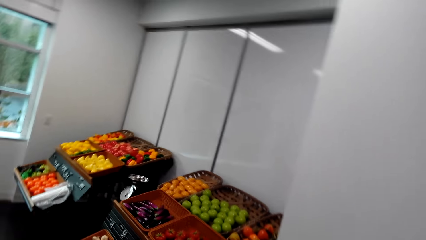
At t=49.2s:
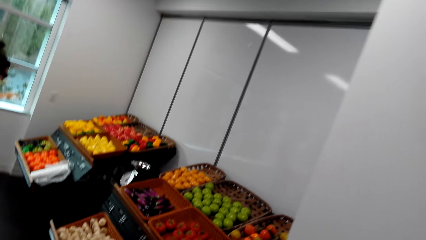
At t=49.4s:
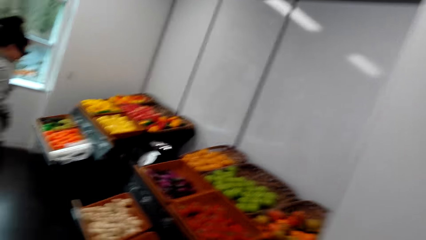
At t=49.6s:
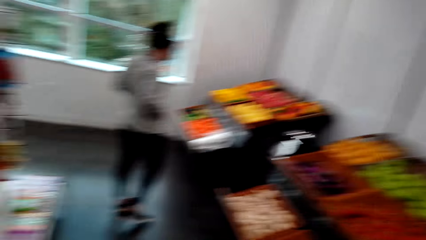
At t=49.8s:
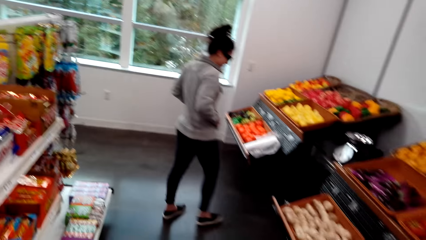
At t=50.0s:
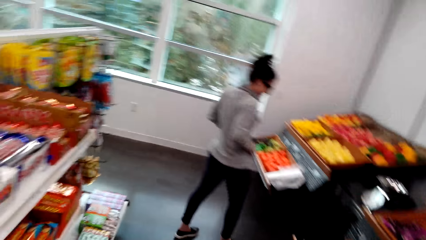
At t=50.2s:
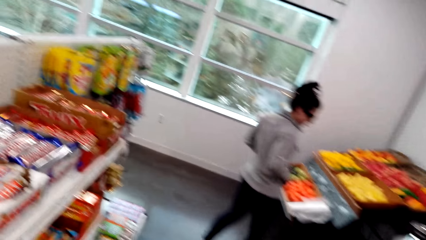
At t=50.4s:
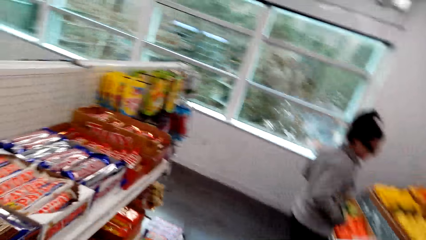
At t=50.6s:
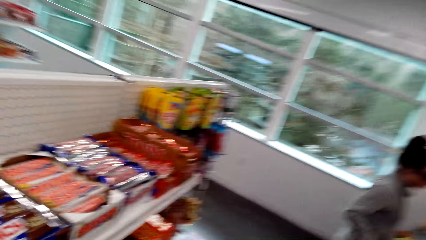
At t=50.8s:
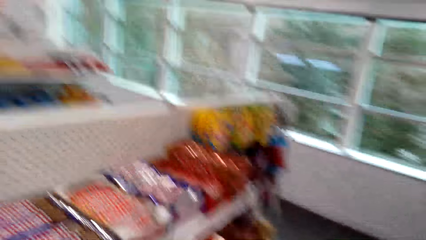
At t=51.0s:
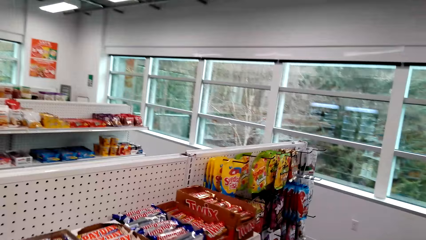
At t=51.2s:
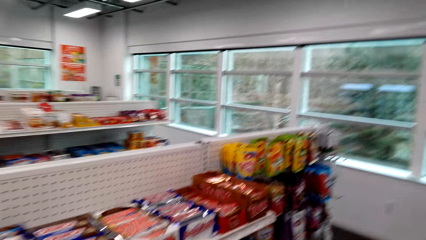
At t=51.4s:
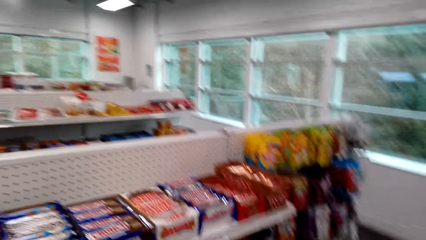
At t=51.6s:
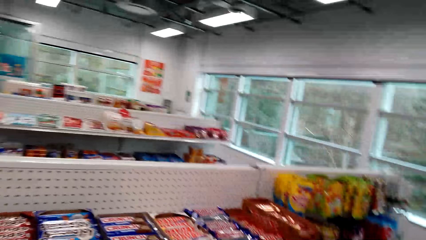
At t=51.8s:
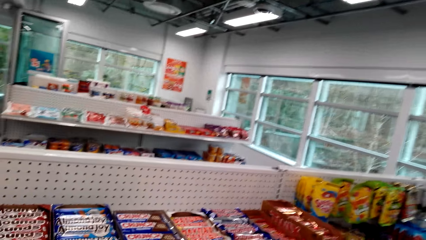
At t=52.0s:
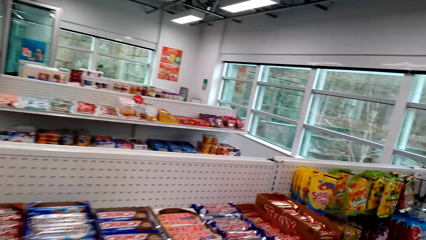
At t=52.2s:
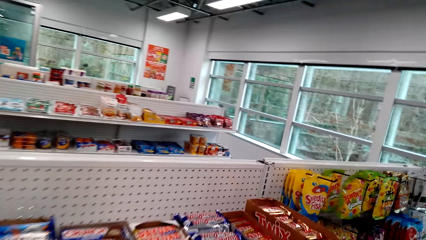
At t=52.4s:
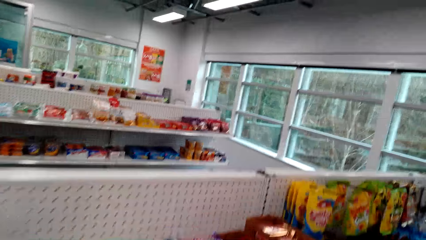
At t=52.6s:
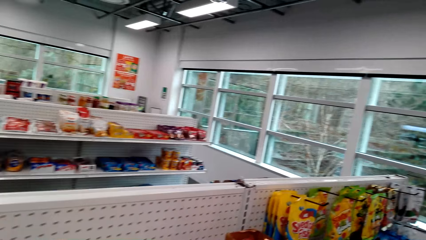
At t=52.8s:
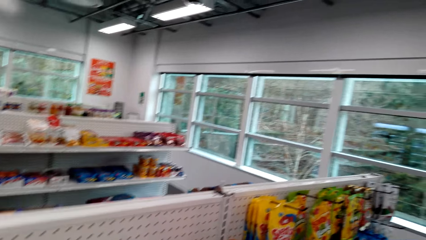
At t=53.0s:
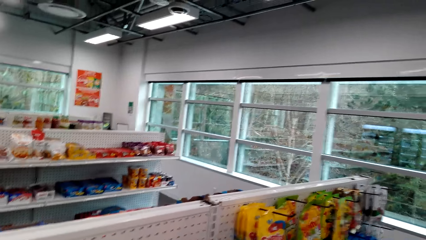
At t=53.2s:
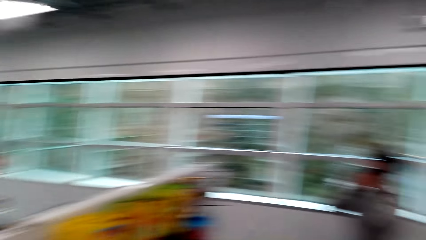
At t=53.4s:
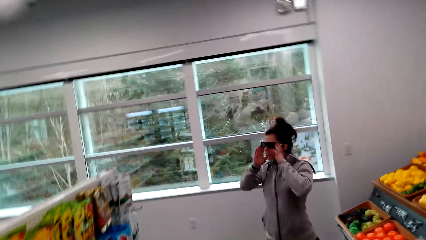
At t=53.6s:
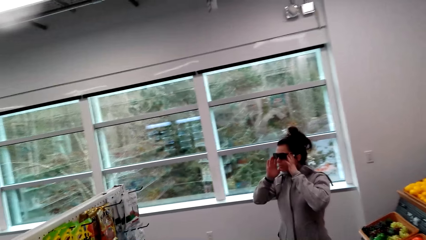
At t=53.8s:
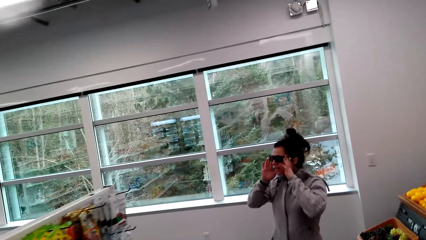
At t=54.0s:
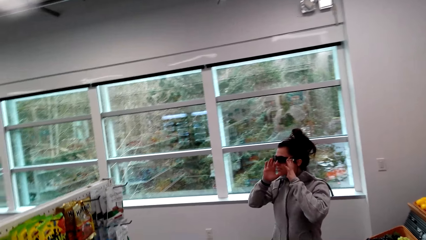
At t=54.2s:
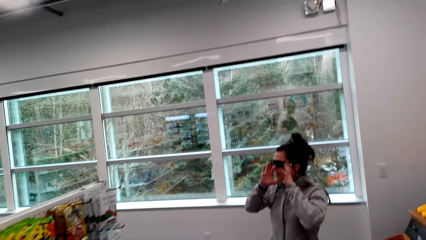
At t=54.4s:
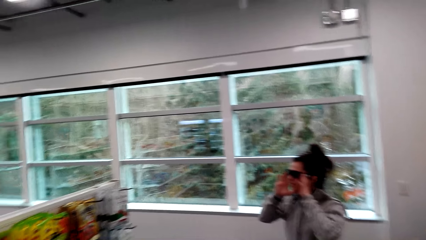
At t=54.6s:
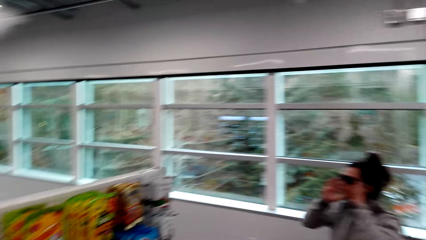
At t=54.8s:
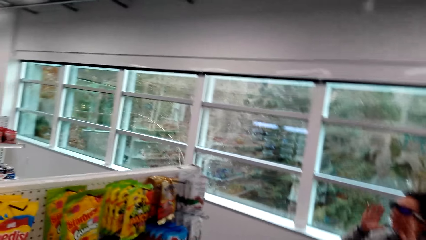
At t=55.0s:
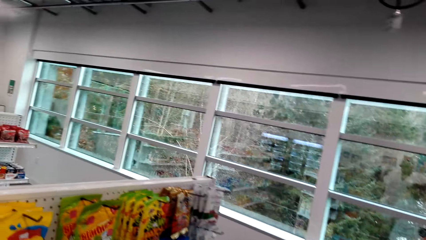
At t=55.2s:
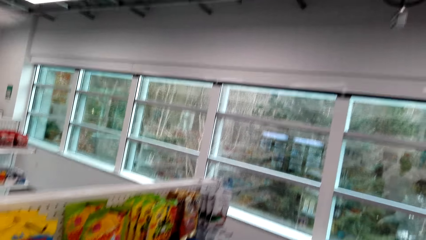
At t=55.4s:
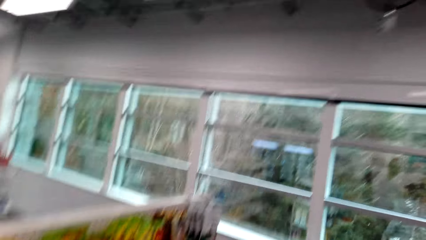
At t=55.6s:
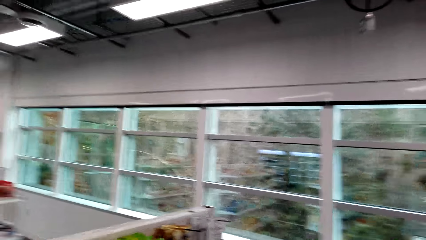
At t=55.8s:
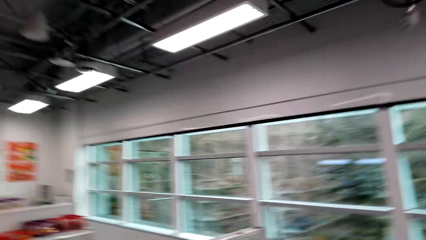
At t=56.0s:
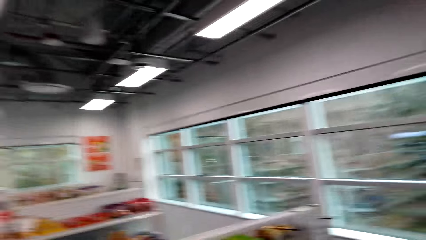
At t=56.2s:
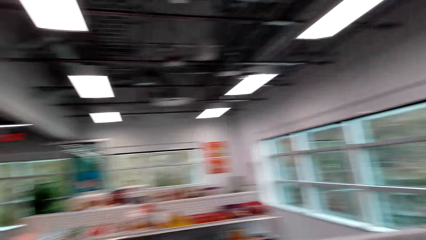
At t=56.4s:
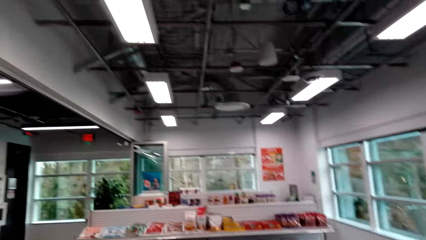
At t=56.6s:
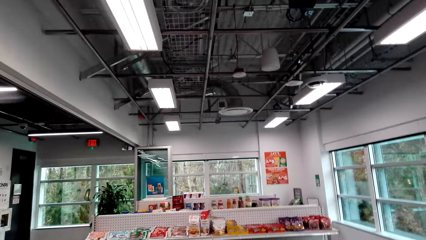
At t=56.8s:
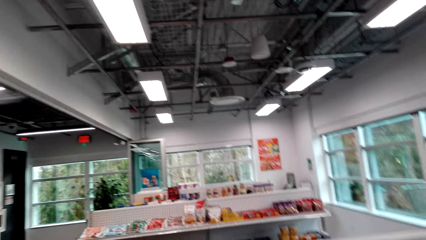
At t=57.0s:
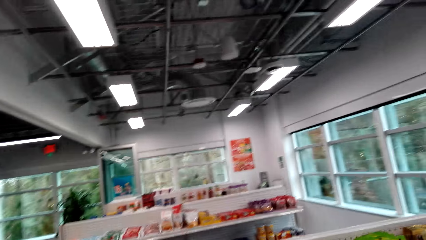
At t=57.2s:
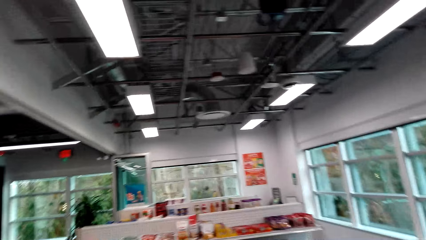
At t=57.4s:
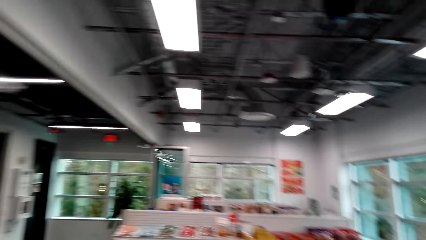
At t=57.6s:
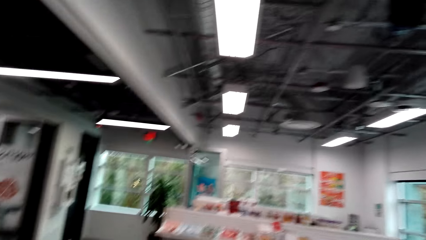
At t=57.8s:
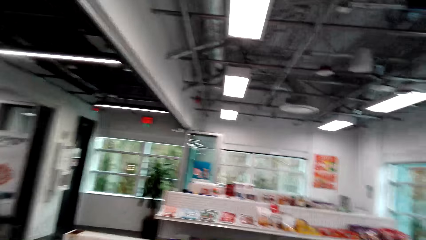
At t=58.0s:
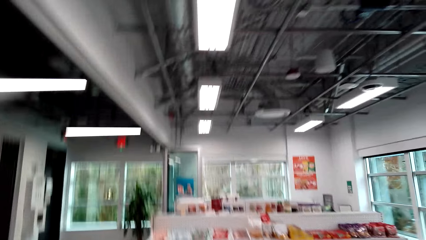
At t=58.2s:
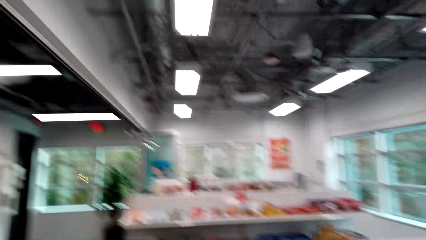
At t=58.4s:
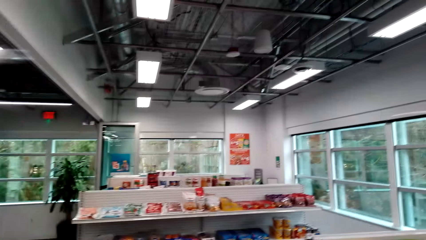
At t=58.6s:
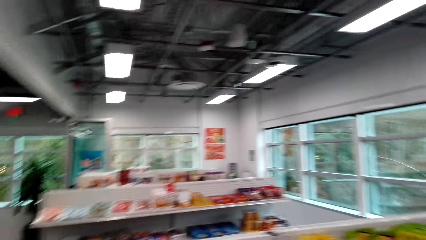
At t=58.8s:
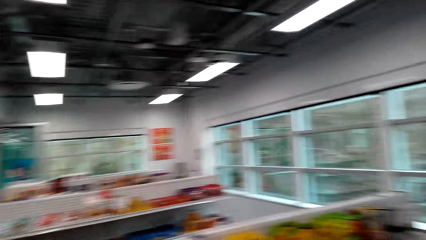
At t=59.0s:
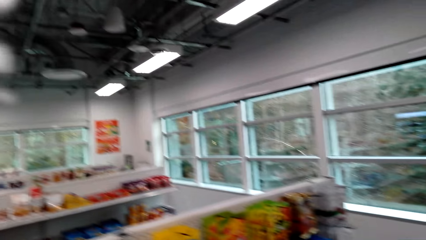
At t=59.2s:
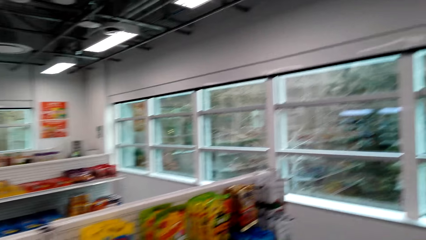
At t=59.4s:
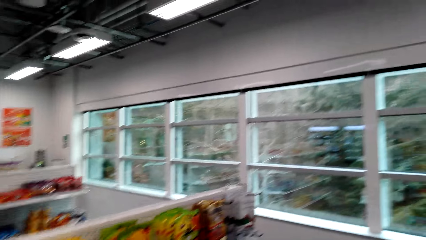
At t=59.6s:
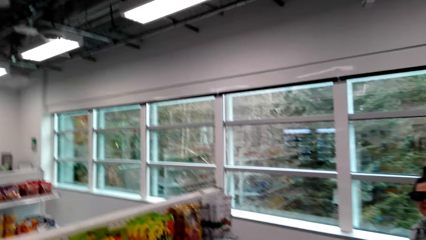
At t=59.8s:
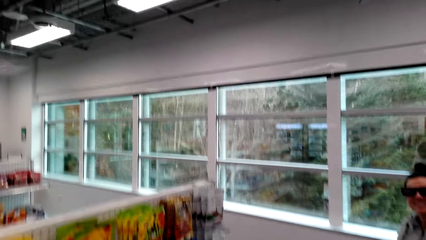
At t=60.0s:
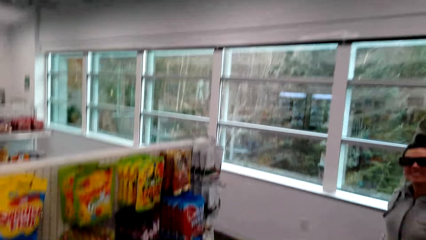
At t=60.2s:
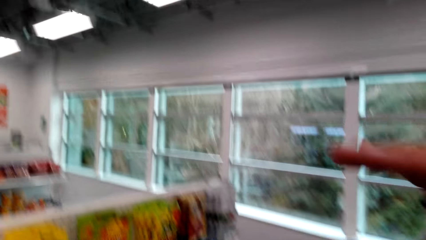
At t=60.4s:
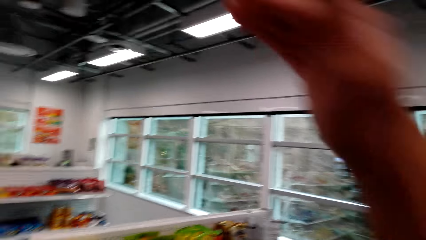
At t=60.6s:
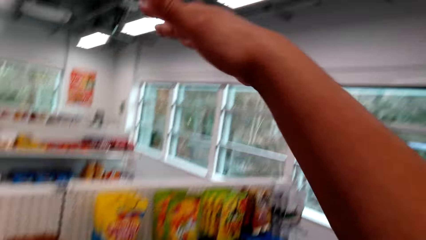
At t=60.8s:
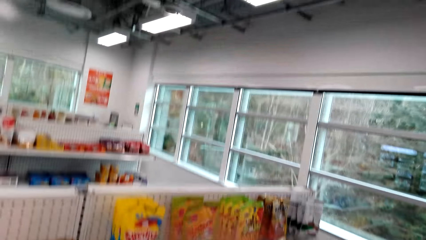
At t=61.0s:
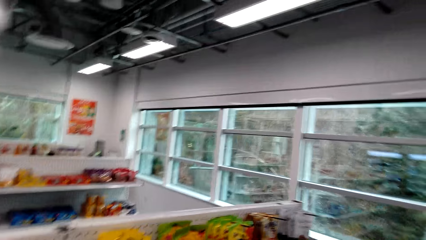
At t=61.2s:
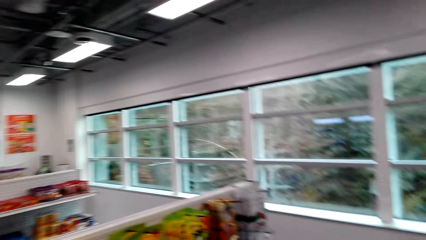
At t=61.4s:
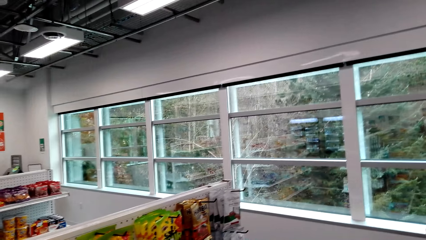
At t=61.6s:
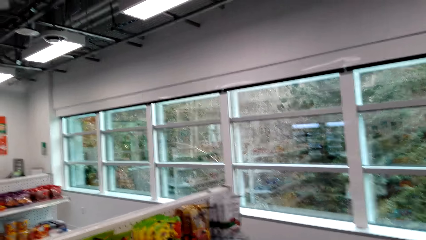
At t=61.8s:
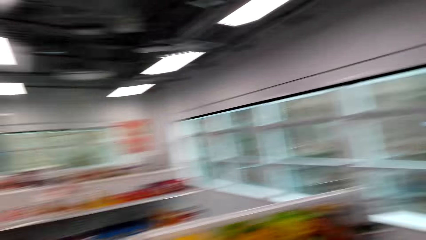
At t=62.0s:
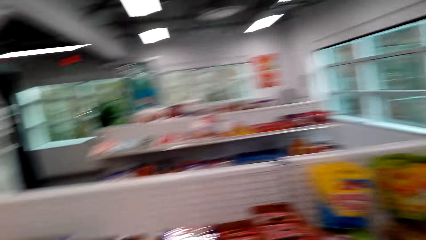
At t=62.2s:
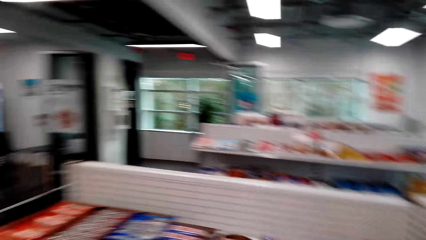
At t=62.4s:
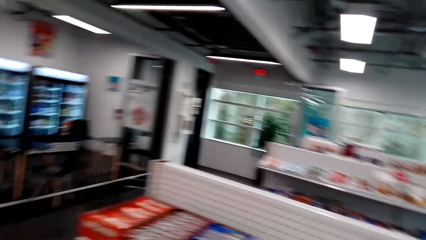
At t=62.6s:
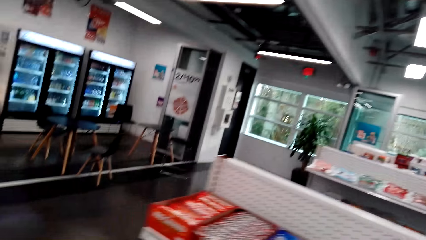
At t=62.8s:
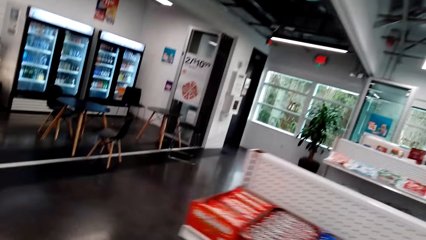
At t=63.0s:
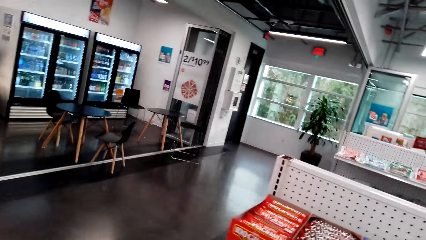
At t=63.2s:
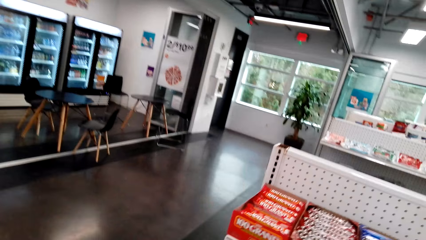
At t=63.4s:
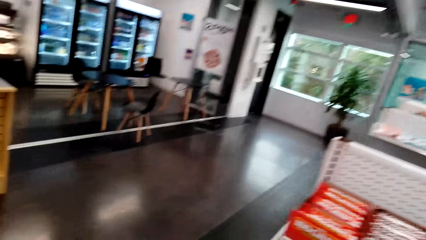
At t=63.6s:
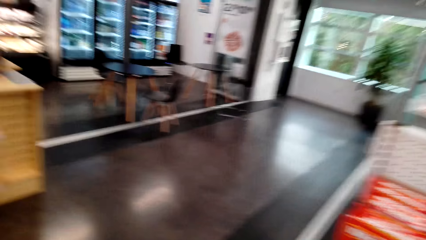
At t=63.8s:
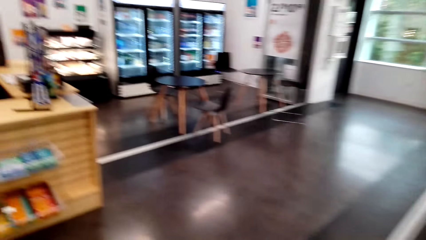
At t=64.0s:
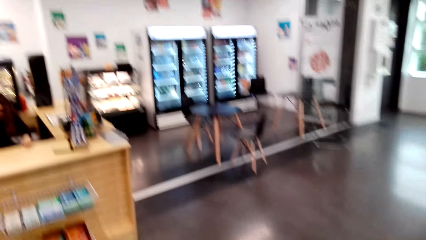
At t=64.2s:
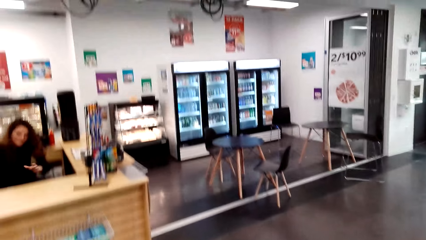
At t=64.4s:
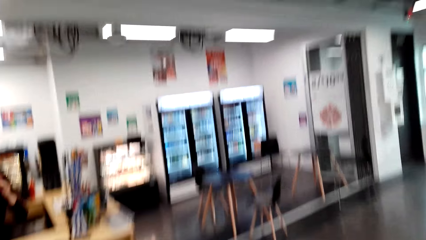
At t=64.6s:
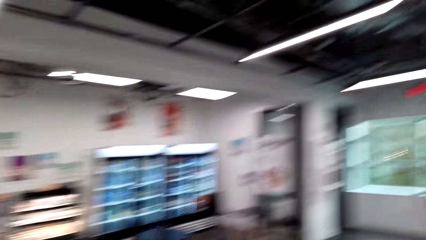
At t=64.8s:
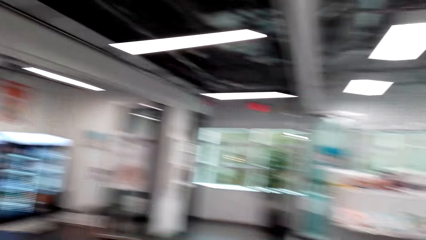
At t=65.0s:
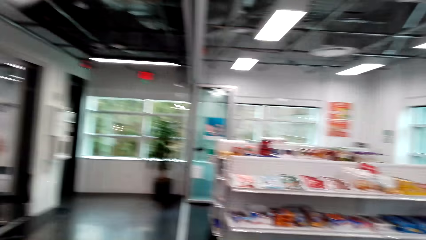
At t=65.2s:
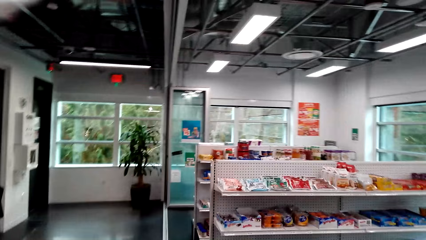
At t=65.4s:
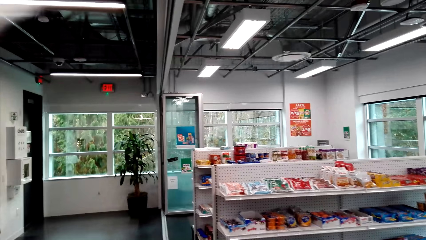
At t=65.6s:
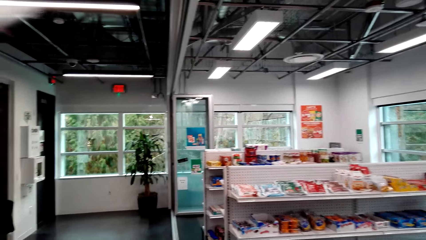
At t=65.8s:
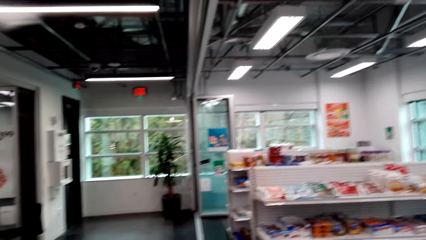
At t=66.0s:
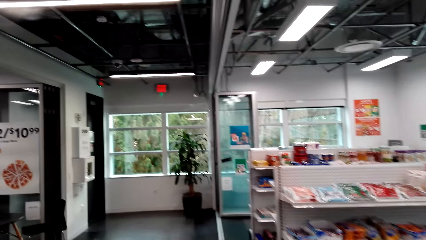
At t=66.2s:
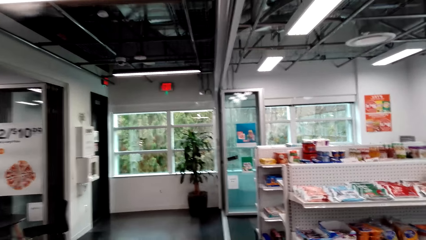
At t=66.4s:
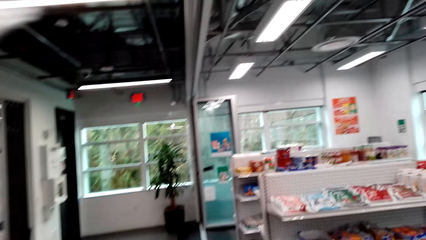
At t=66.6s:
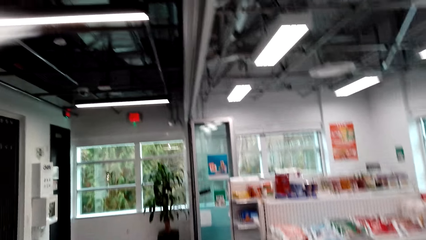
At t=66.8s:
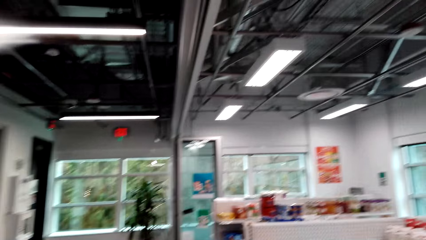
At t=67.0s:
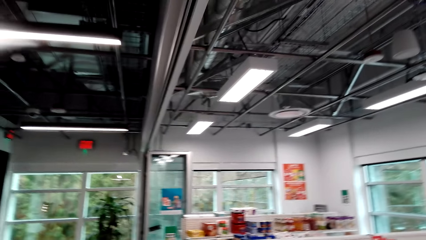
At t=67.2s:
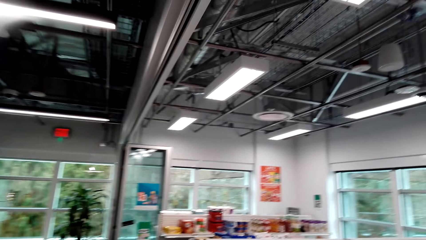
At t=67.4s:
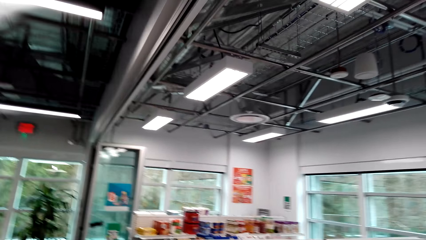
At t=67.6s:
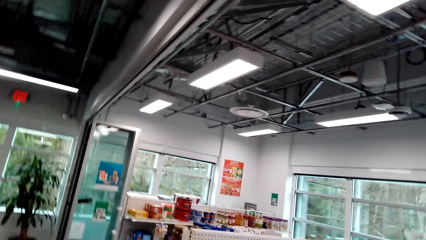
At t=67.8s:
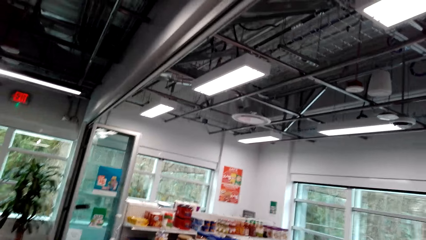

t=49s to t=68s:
A woman touches her spectacles. The camera wearer dialogues with a person. They walk around the supermarket. They look around the supermarket. They gesture at the woman. They look around the supermarket.
